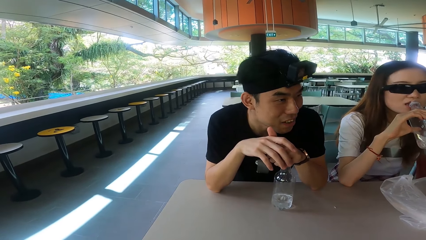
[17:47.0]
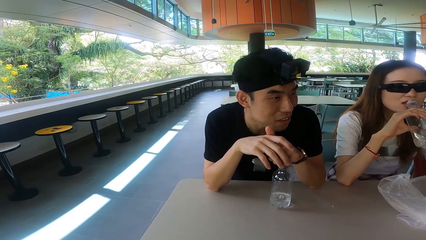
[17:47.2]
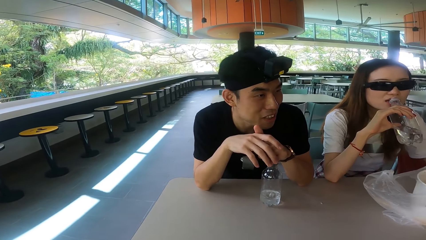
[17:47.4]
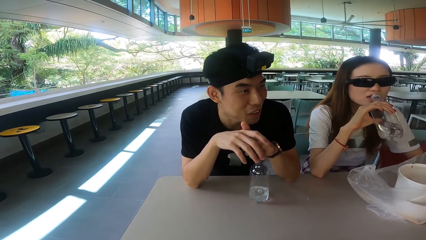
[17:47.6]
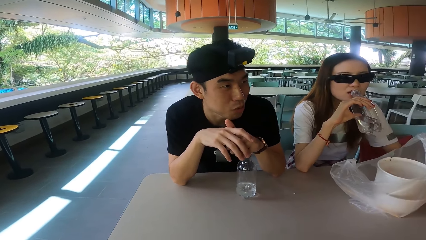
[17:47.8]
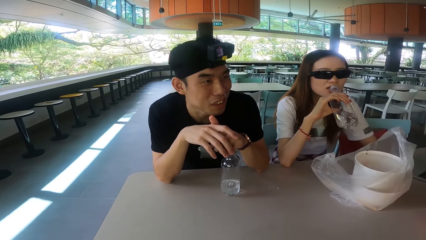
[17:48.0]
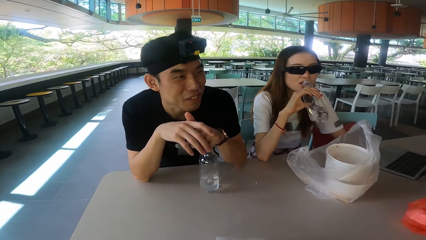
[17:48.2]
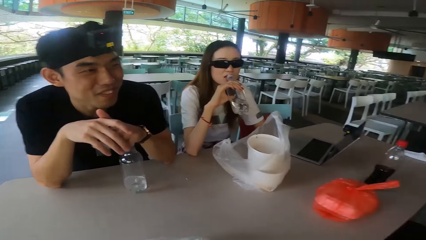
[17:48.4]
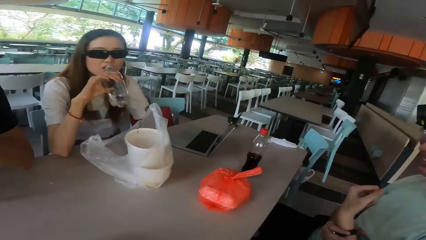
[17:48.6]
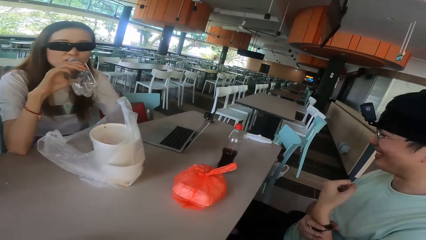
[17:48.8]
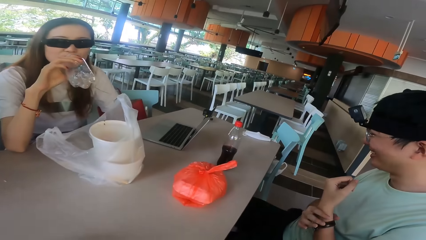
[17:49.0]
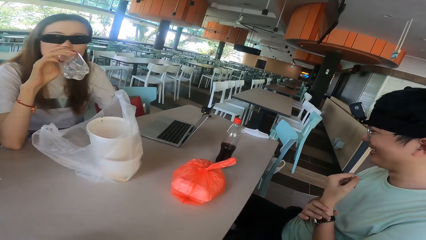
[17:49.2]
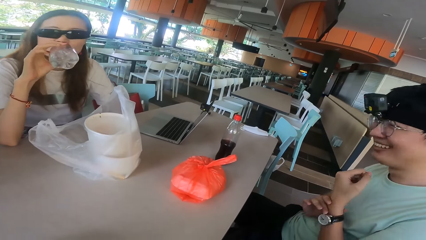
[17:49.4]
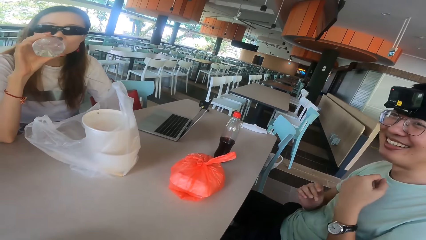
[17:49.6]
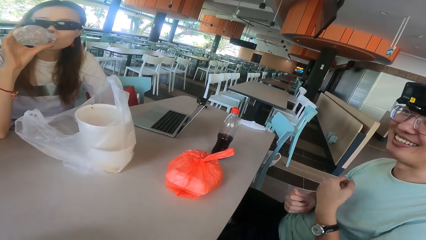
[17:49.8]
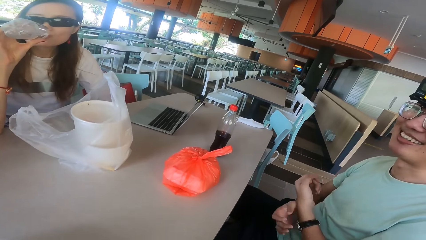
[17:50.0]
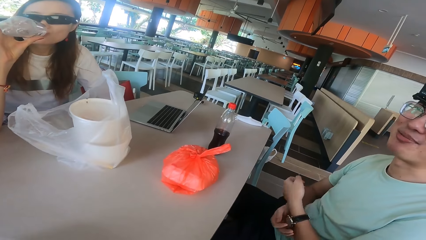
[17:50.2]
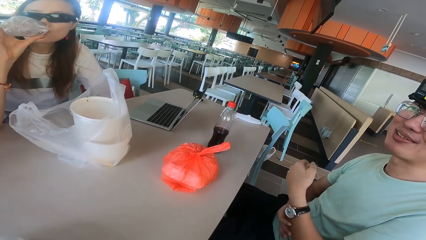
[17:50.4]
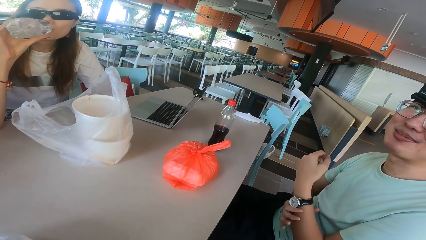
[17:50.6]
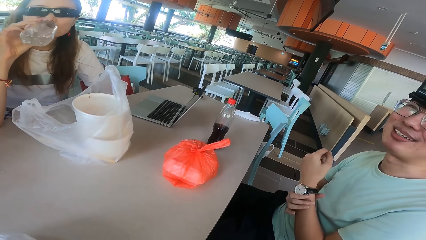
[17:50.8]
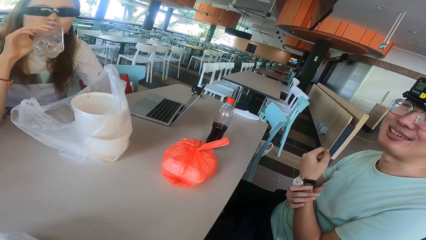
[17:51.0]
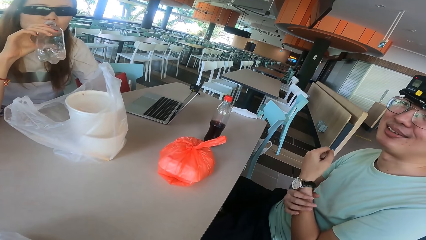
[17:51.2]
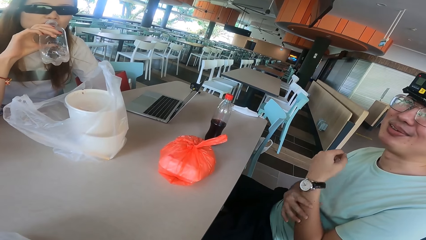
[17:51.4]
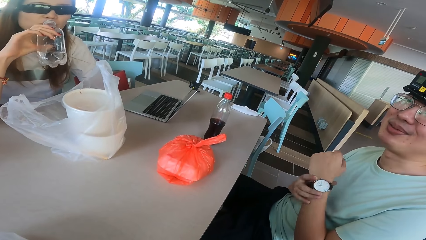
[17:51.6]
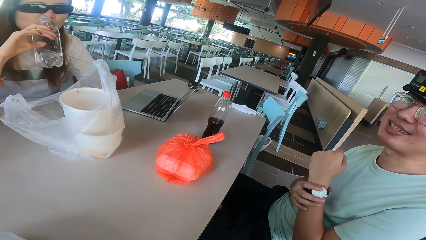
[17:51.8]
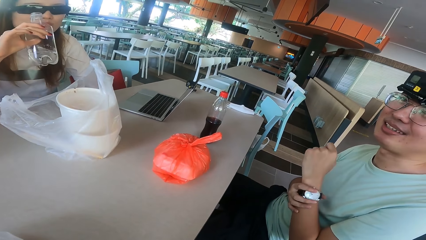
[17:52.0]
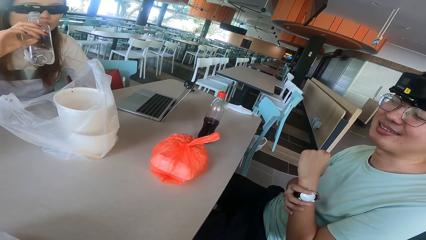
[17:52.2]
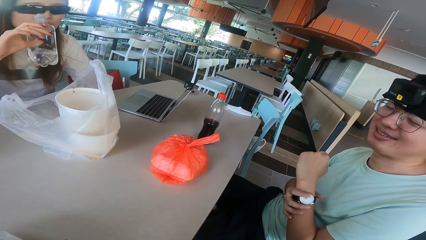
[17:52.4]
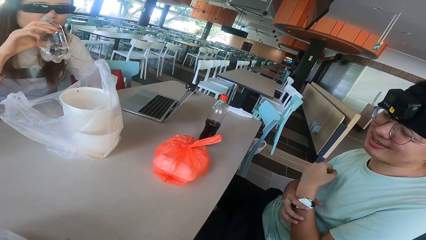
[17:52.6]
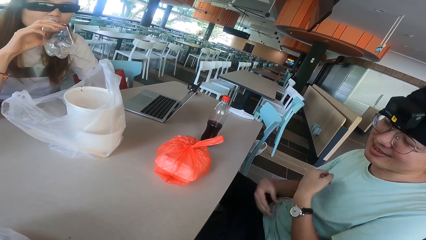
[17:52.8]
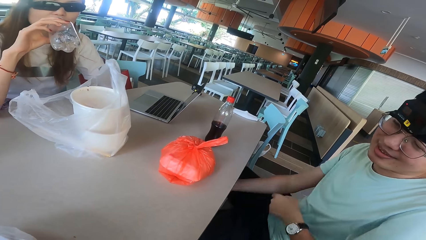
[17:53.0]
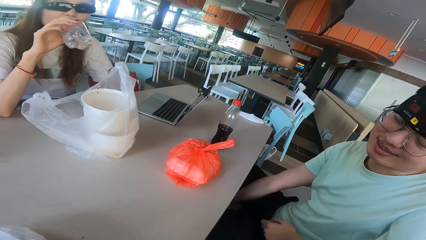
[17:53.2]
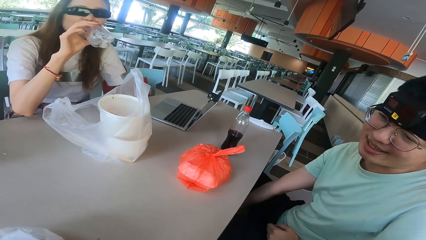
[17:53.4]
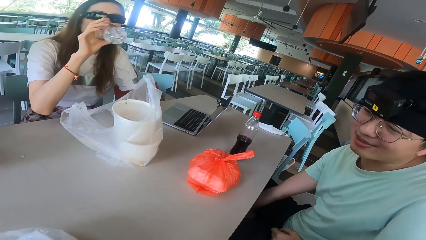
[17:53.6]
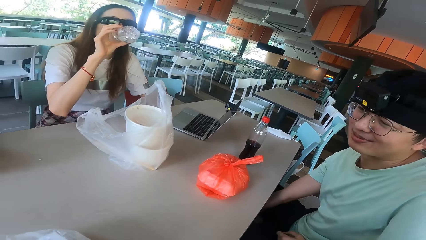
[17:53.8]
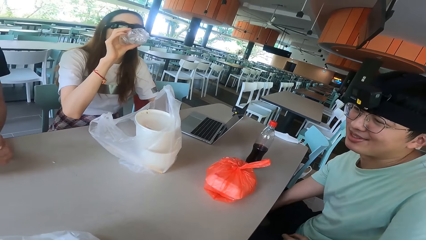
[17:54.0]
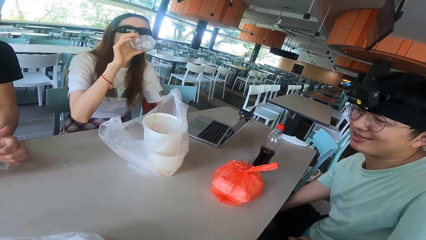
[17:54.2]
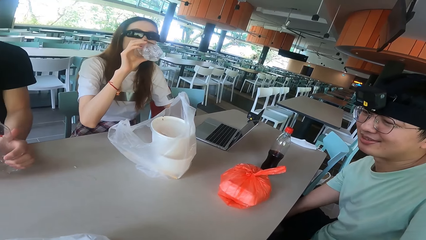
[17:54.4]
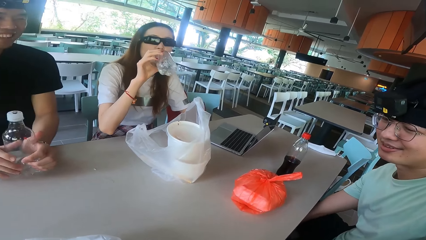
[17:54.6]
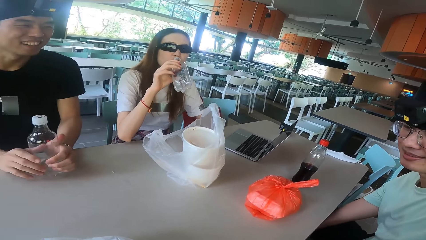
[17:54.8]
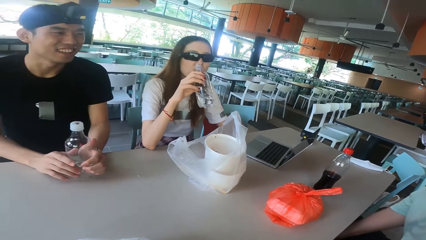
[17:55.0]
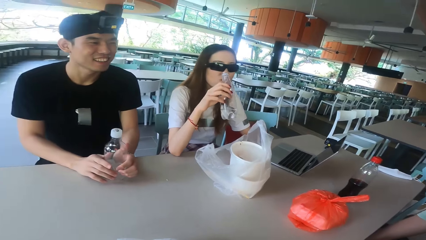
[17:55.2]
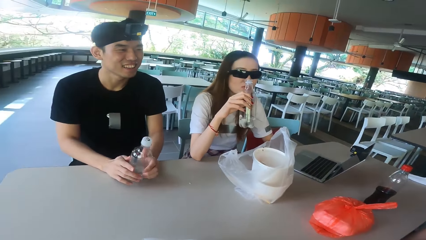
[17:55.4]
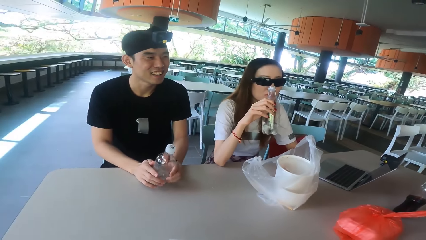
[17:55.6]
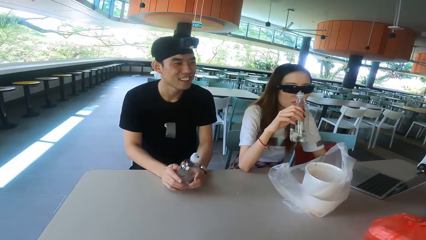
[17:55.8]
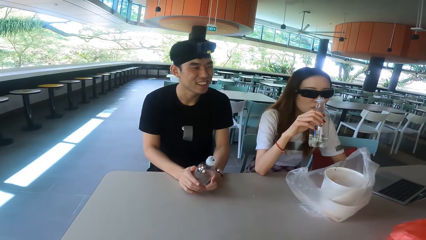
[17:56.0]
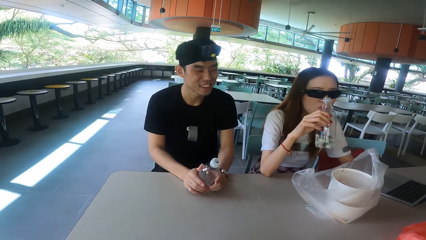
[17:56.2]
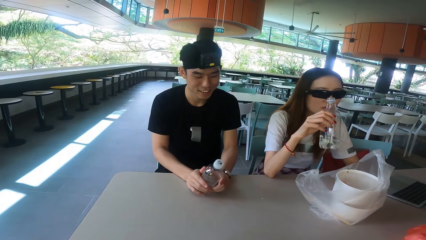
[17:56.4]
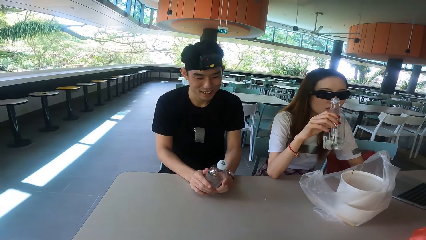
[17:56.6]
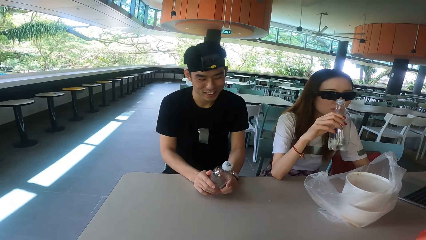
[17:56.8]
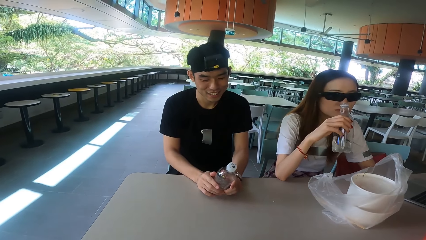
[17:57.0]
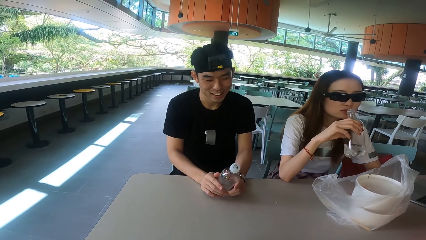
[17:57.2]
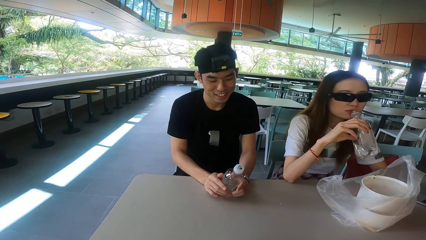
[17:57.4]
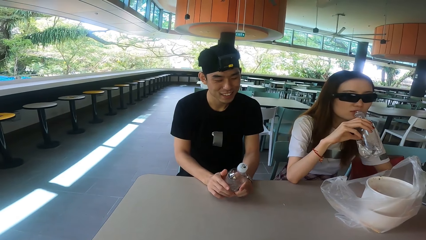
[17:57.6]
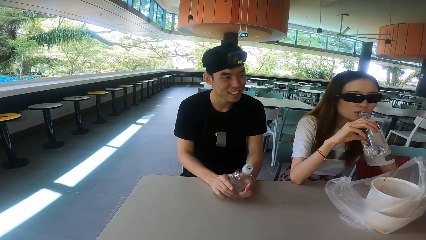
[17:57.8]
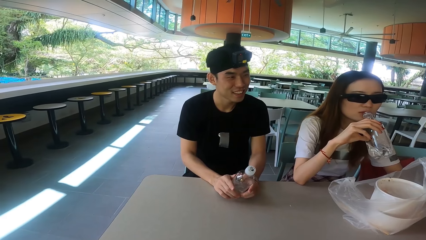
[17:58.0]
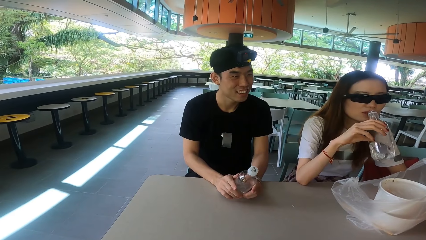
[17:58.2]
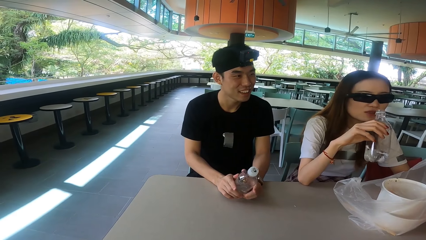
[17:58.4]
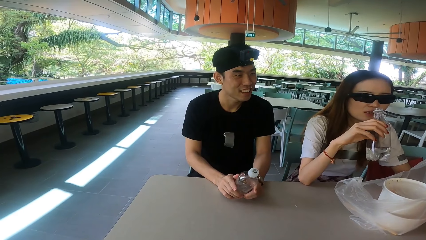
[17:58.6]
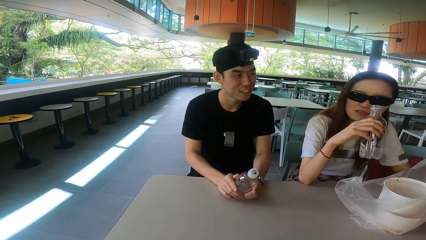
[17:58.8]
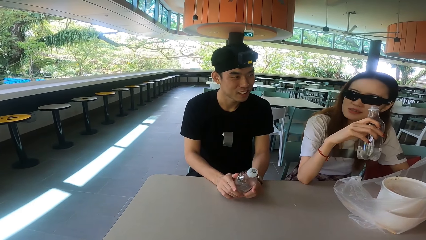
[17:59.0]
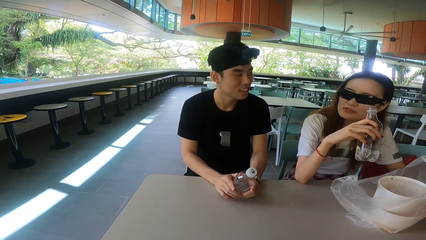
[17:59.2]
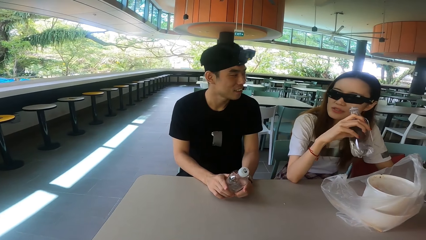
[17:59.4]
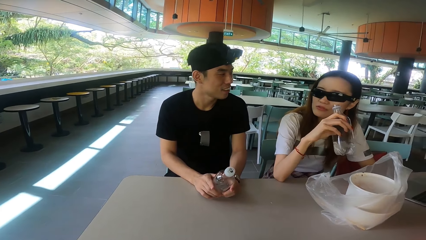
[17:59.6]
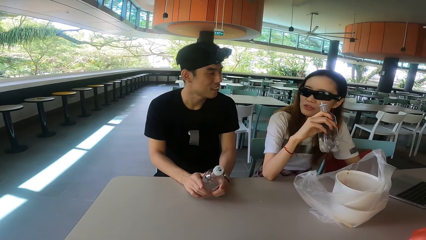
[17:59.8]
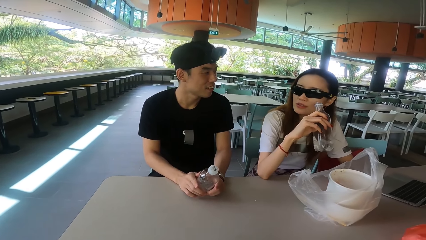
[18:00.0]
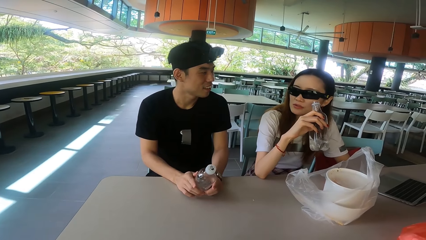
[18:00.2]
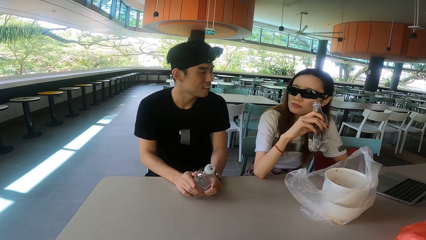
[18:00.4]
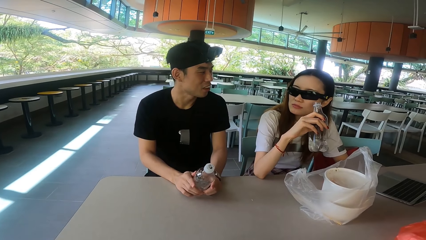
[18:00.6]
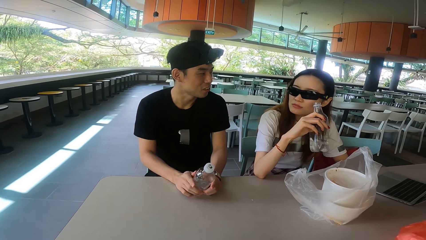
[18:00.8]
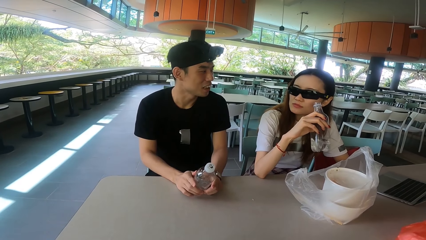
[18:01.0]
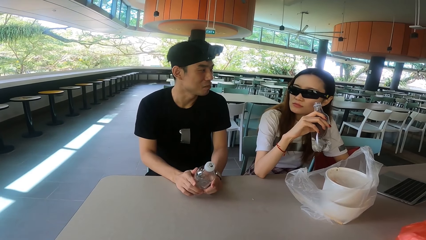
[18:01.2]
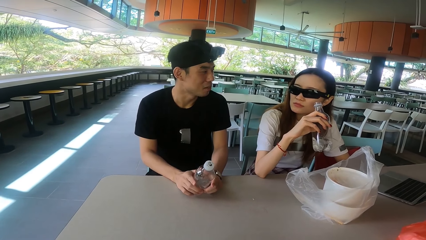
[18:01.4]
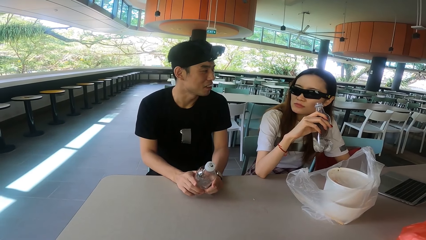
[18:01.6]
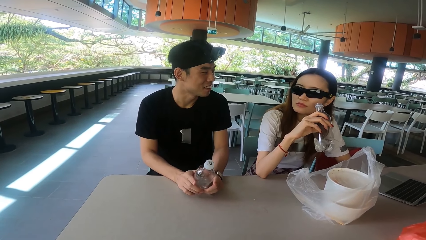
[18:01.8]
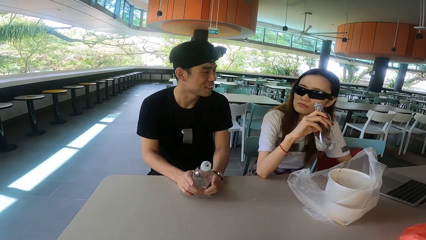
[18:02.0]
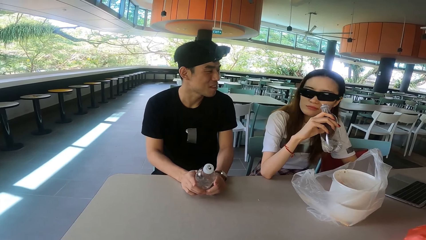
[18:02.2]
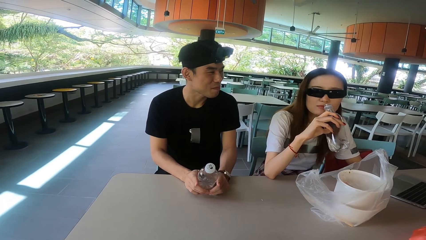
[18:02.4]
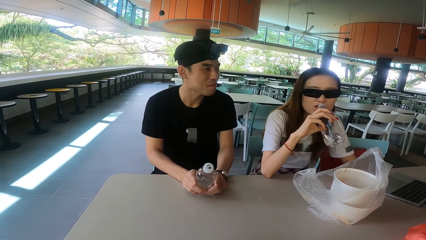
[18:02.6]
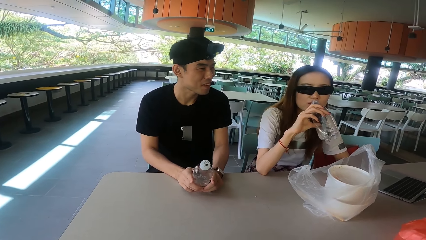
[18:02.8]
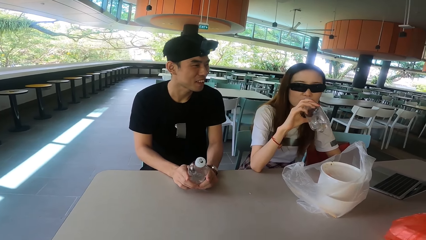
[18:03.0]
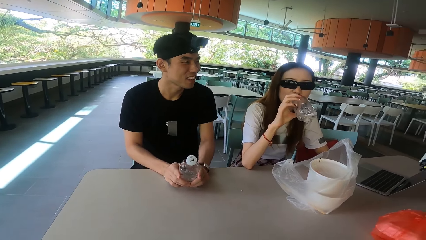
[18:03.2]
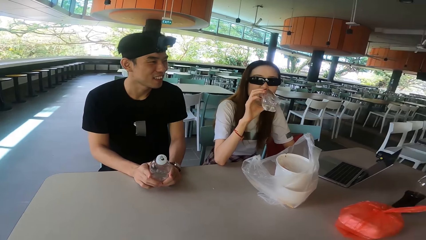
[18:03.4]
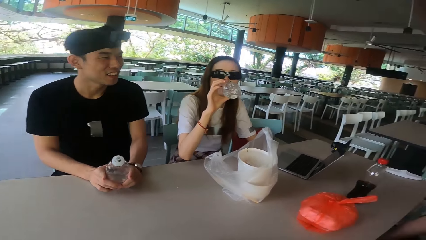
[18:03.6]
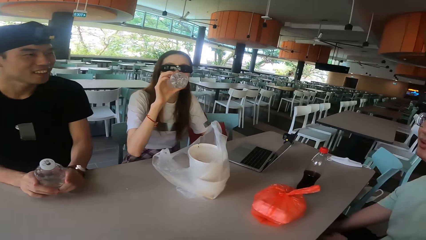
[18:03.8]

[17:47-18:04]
A man moves the watch. Another man adjusts his wrist watch. The first man scratches his legs. The other man talks to the others on the table. A third man touches the bottle. A woman talks.
